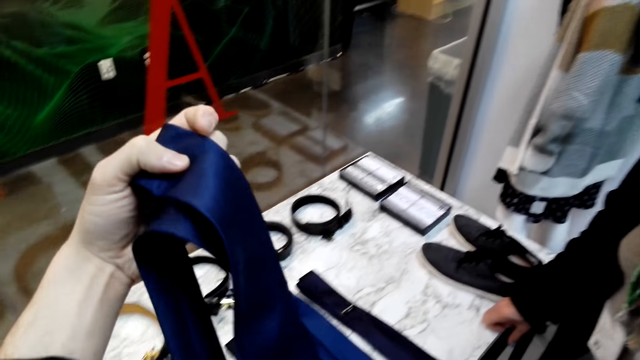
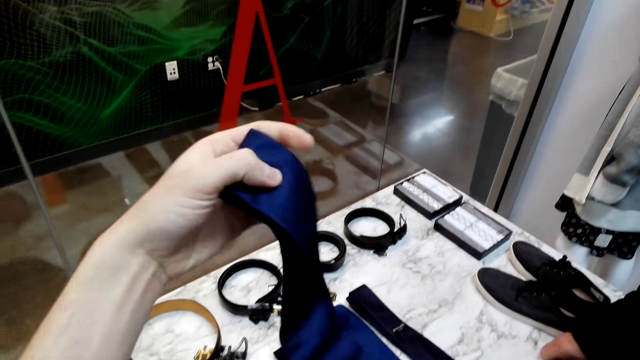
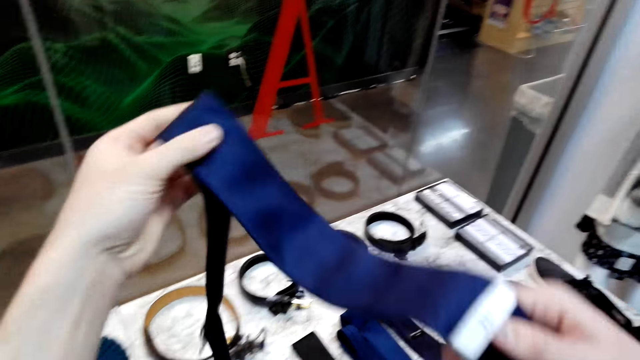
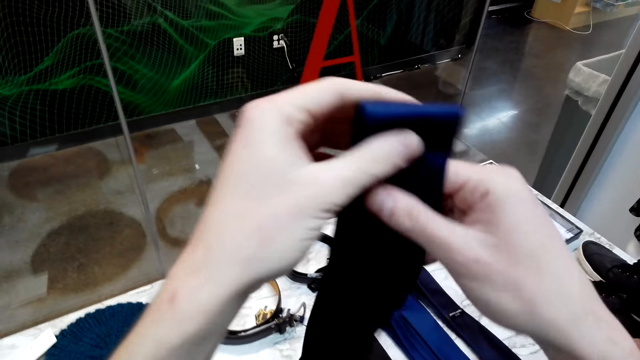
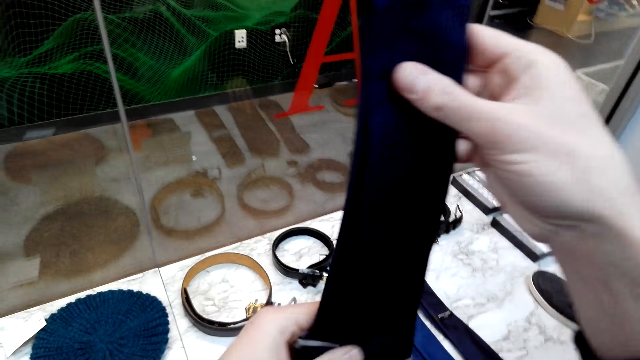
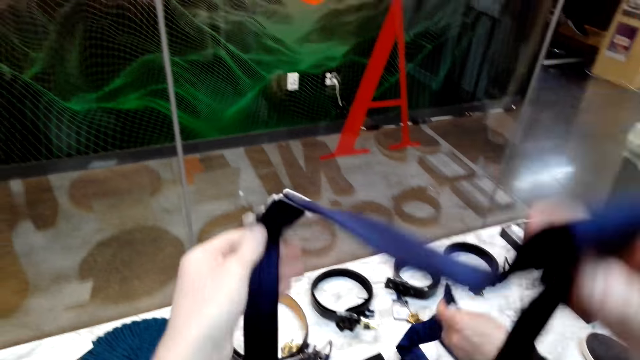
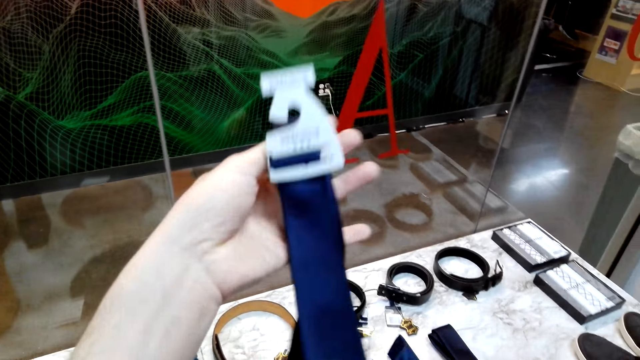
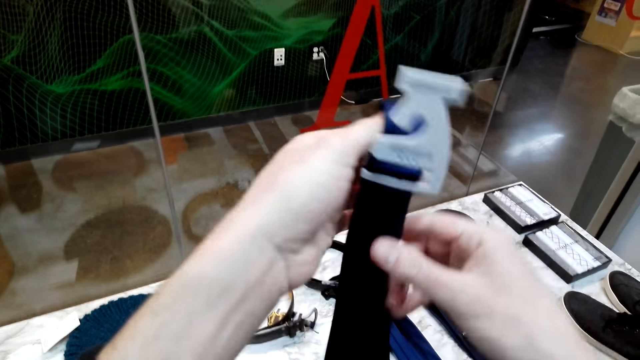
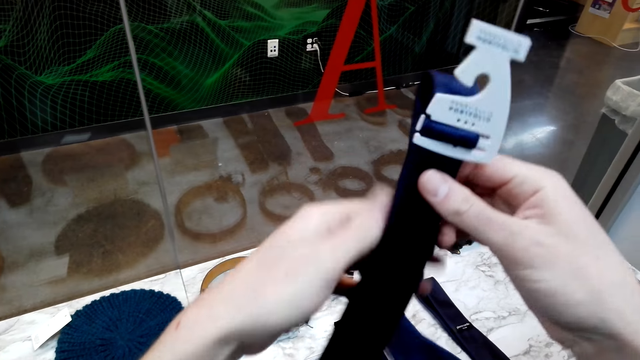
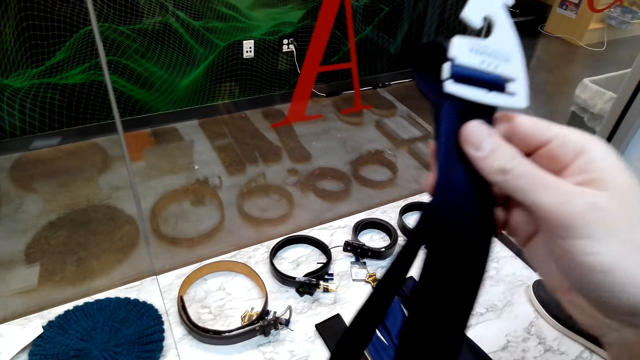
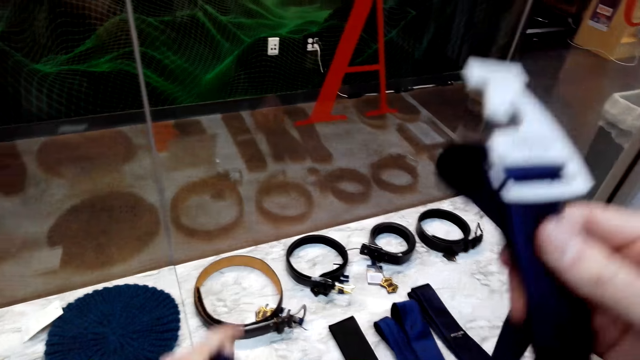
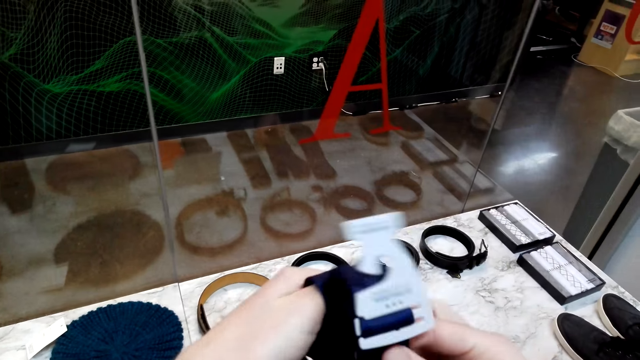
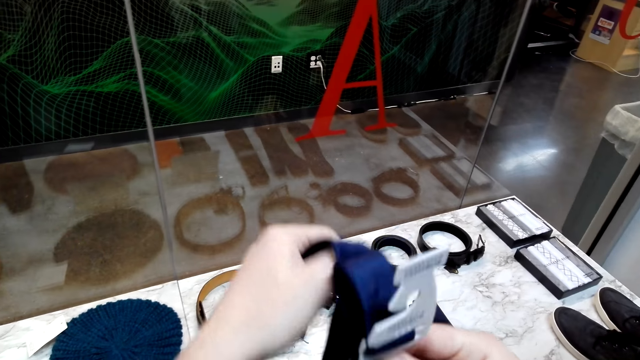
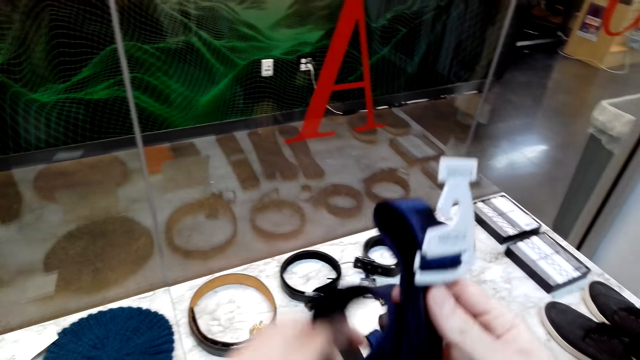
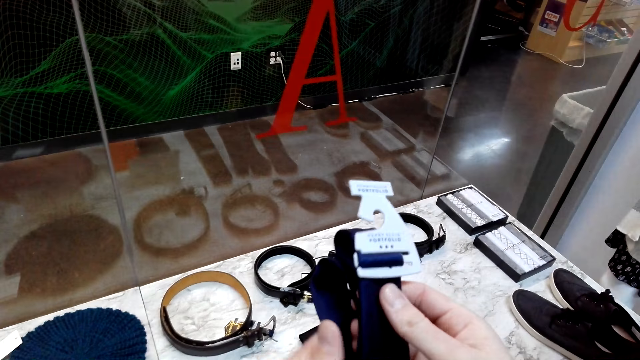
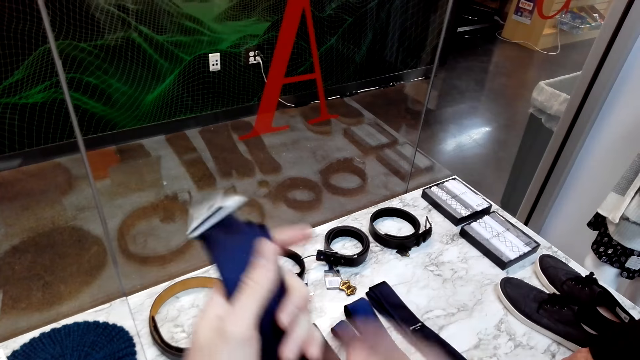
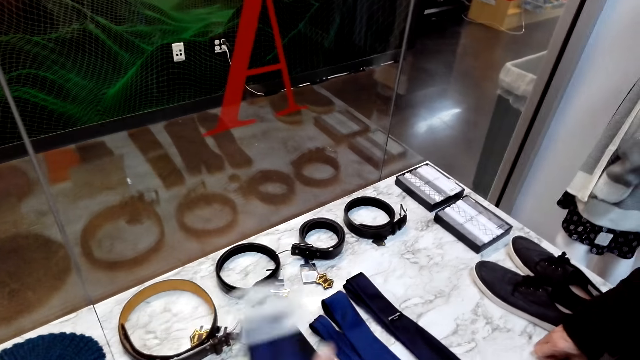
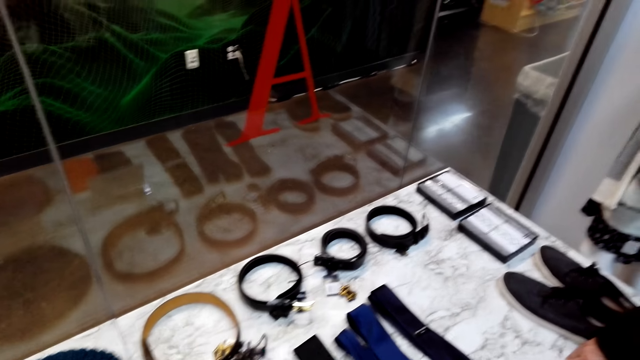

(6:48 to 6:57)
The camera wearer folds a tie.

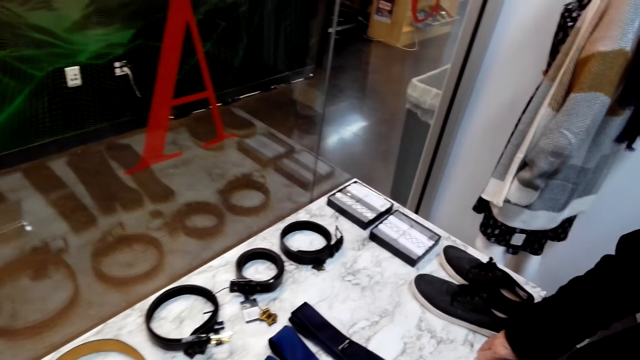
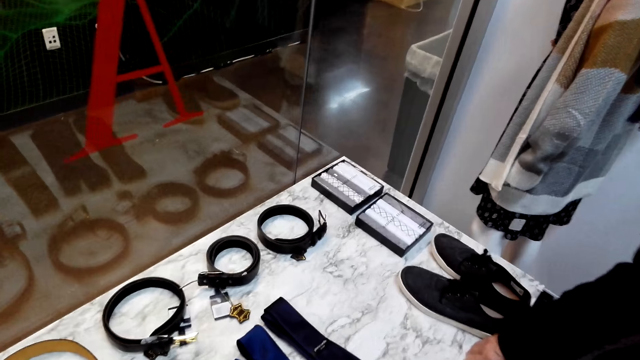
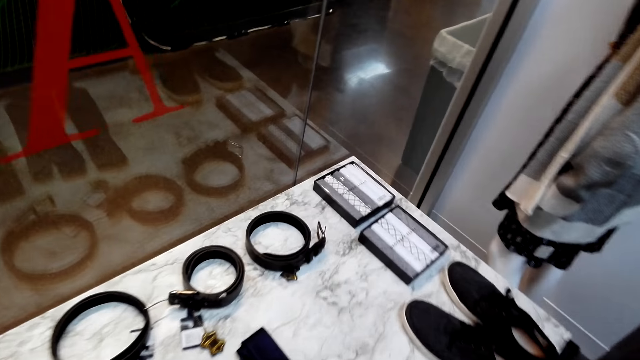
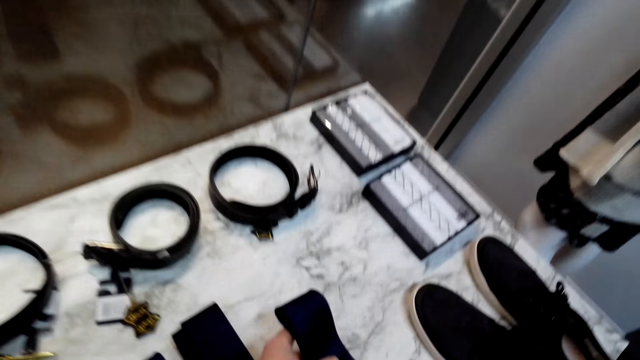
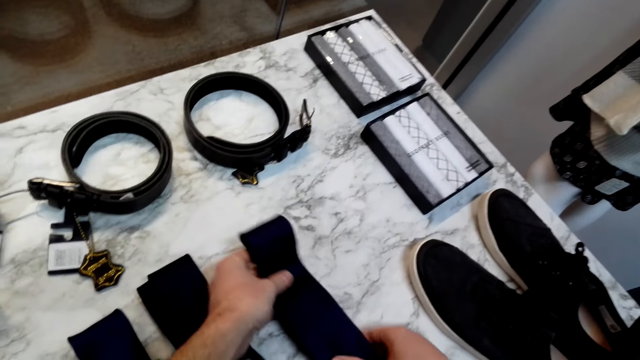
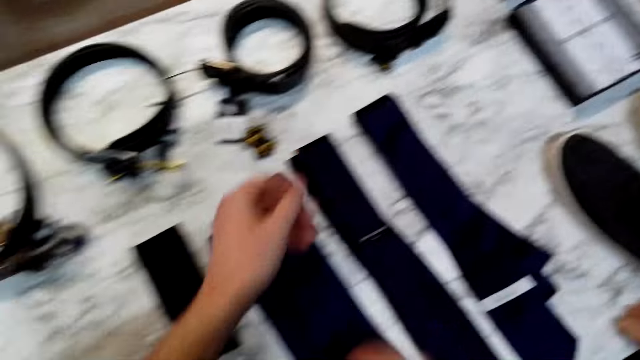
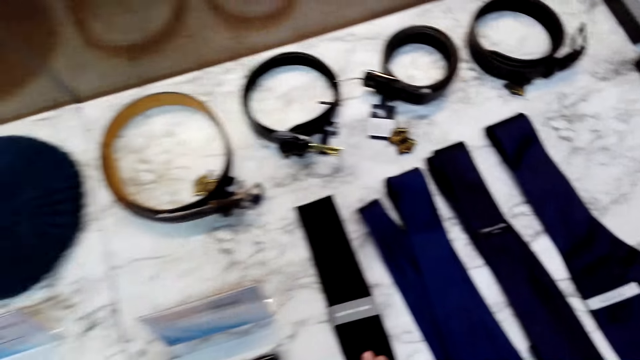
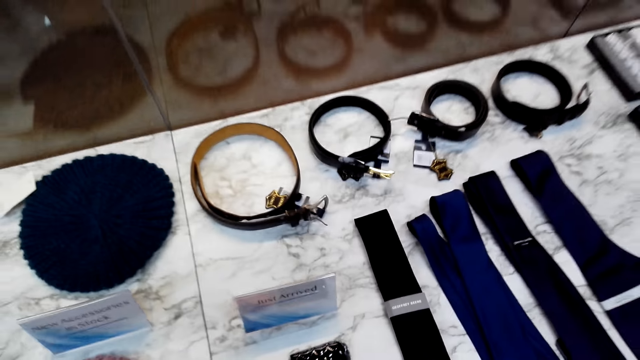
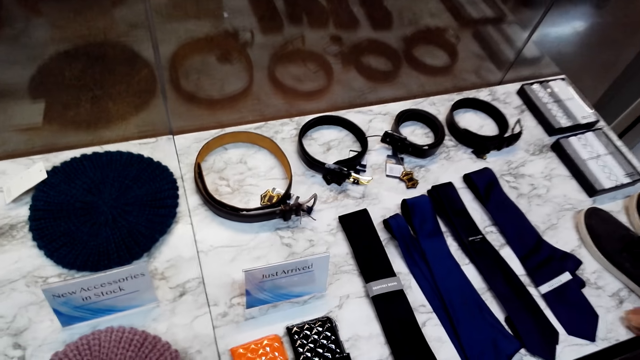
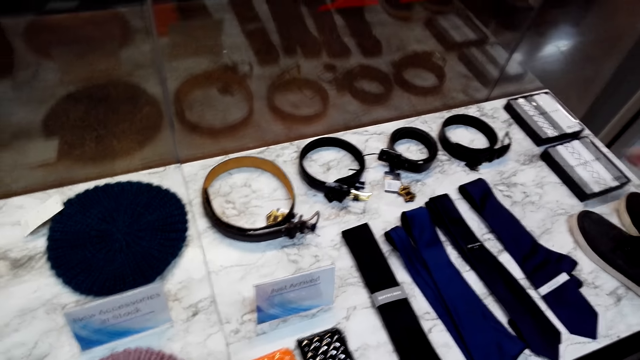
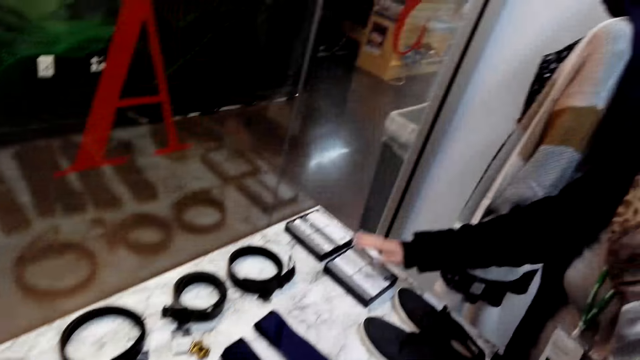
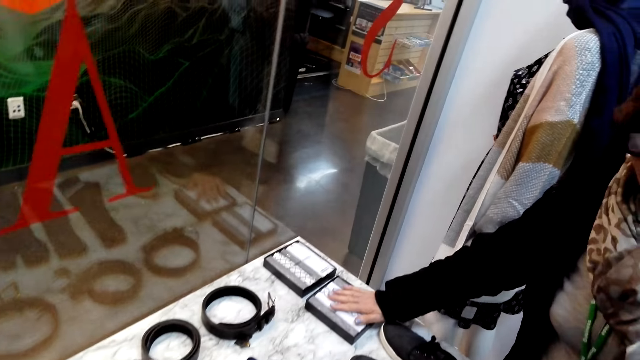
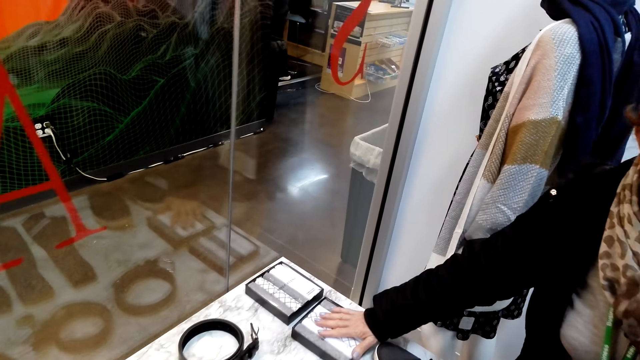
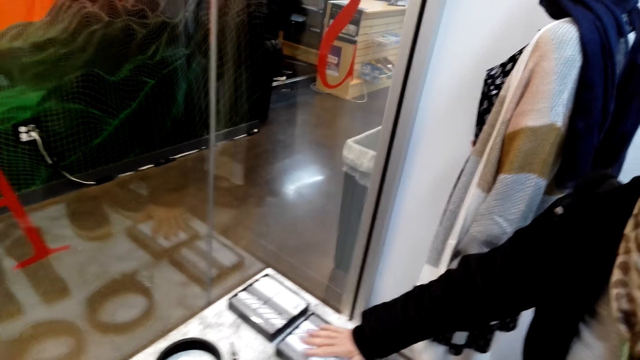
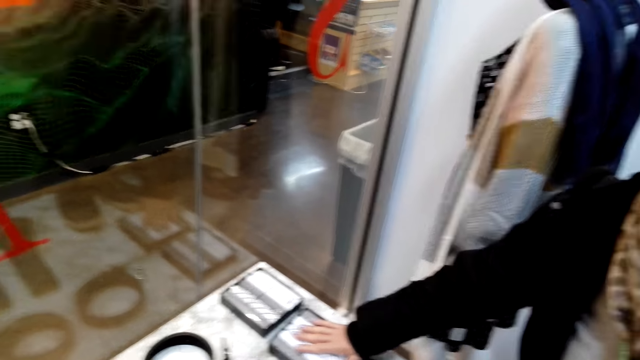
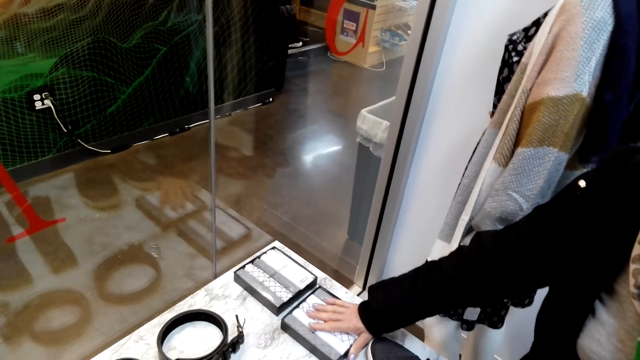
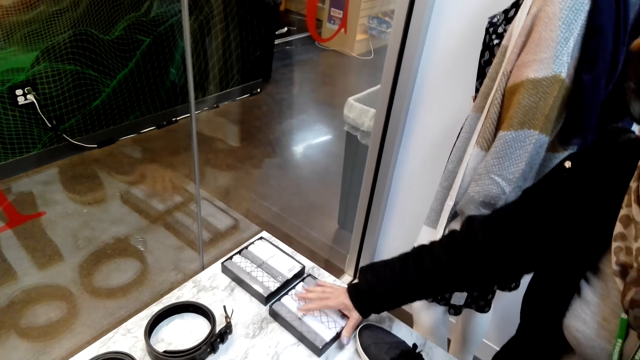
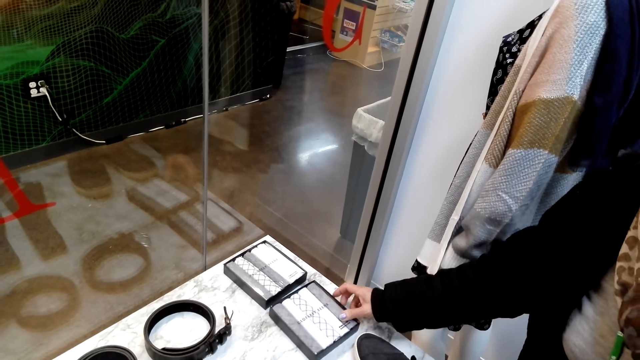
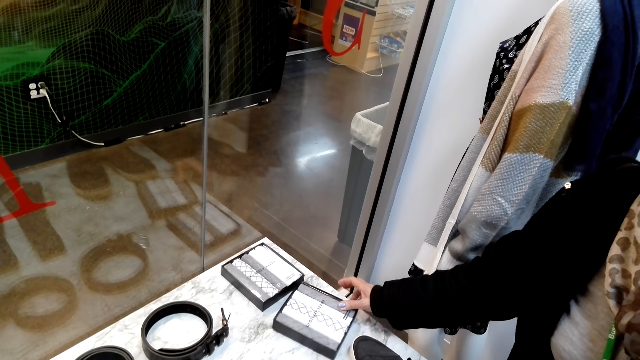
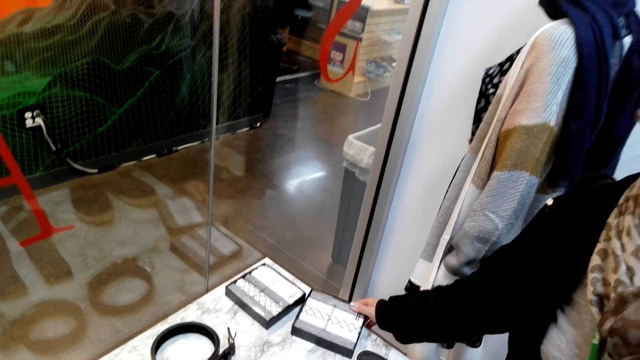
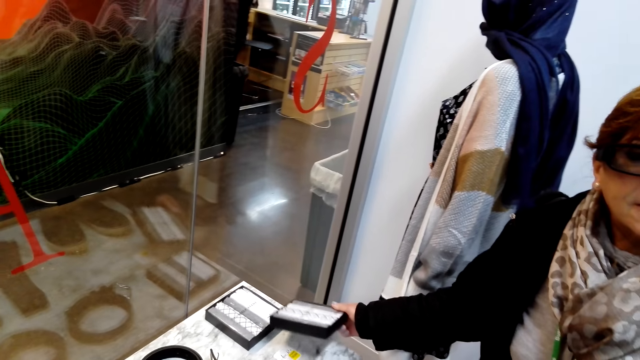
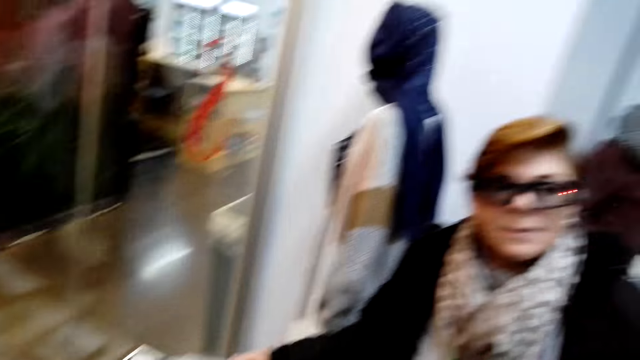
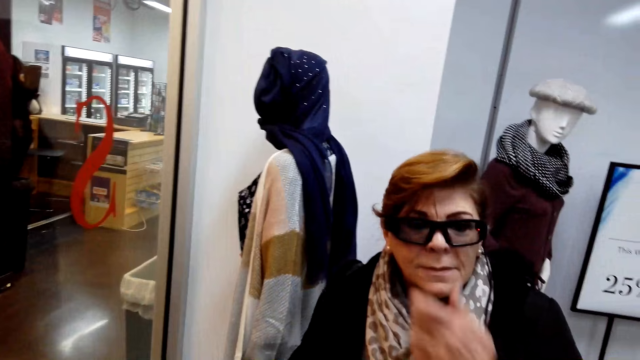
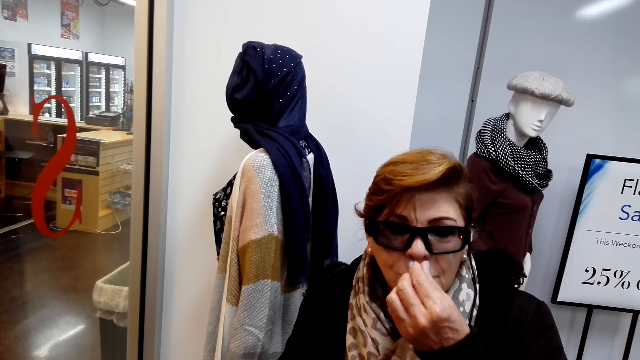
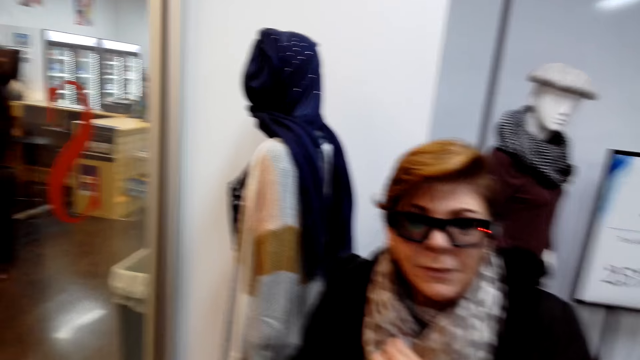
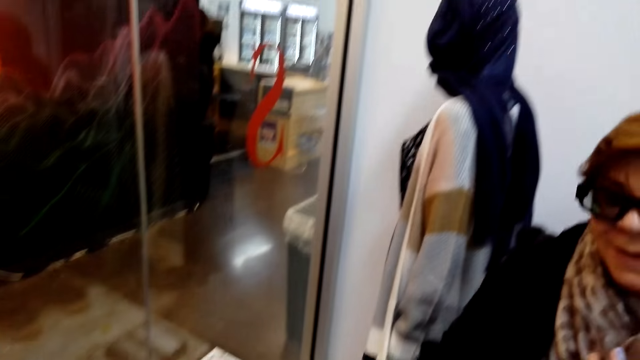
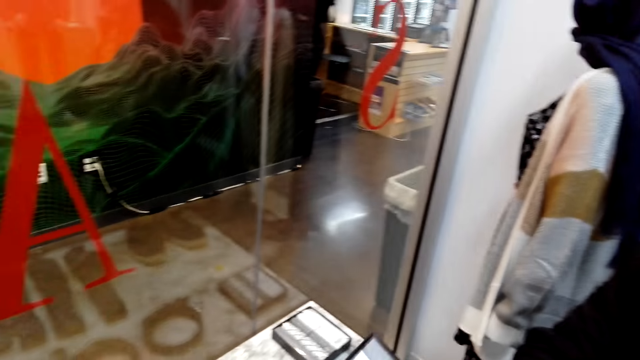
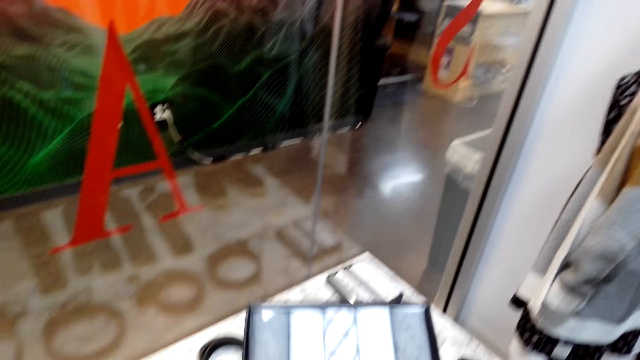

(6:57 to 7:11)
The camera wearer puts the tie on a display. A woman puts a hand on a handkerchief box. The woman takes the handkerchief box from the table. The woman taps the fingers. The woman gives the camera wearer the handkerchief box.
